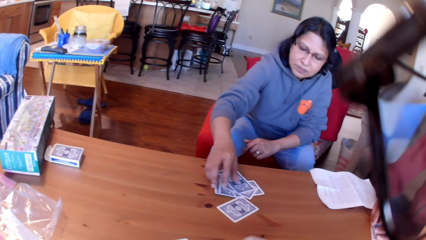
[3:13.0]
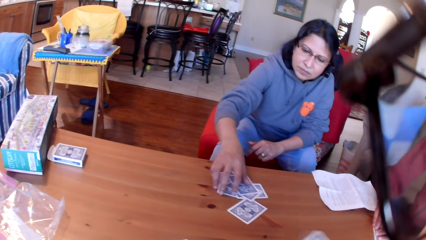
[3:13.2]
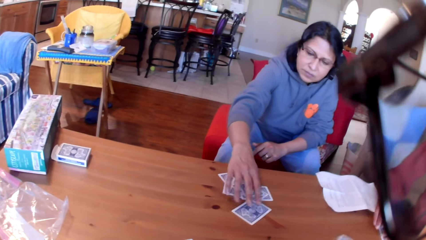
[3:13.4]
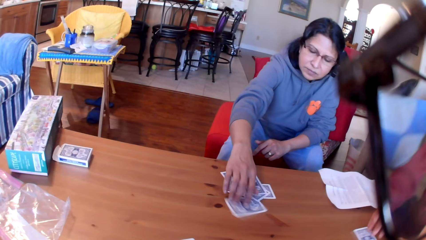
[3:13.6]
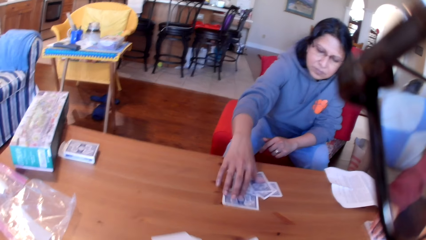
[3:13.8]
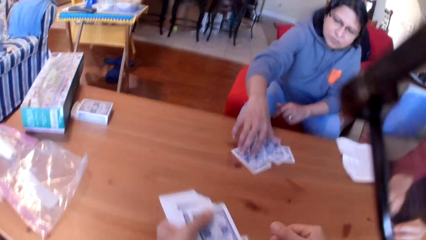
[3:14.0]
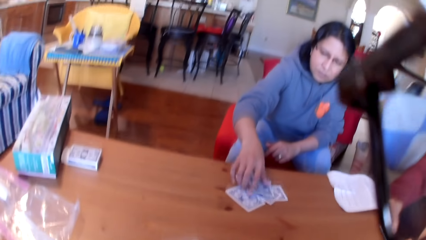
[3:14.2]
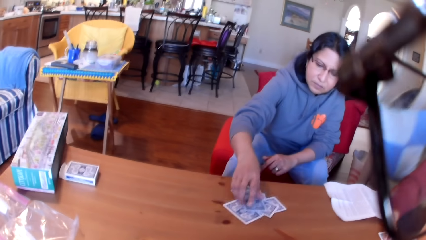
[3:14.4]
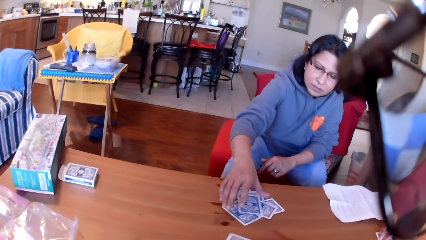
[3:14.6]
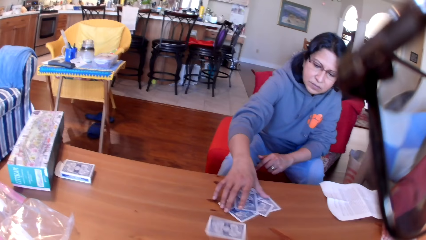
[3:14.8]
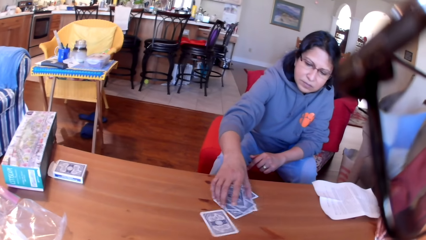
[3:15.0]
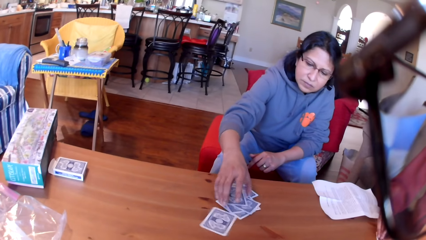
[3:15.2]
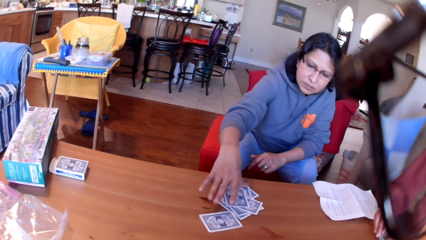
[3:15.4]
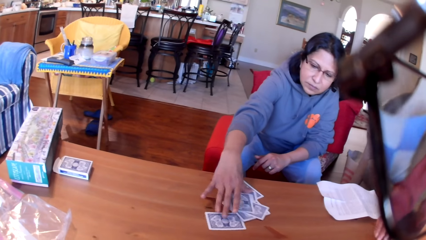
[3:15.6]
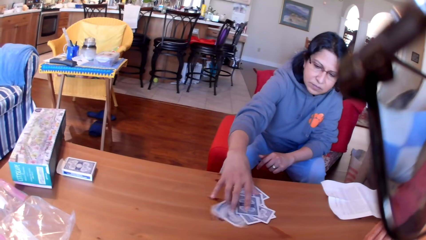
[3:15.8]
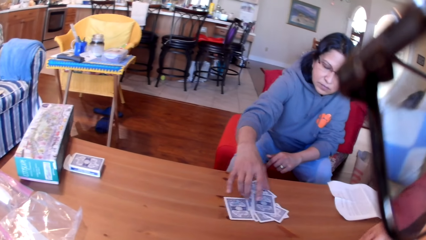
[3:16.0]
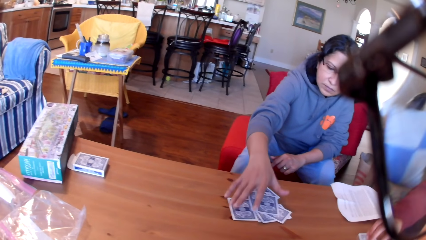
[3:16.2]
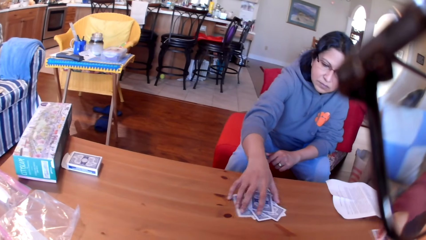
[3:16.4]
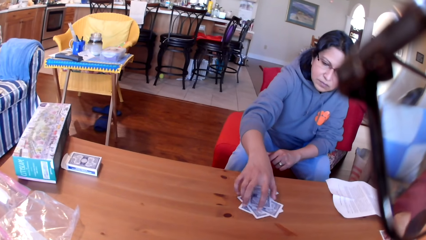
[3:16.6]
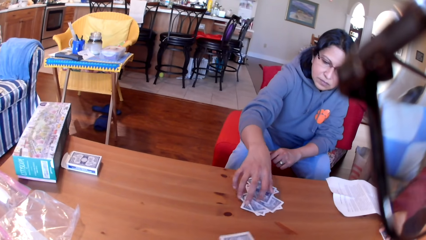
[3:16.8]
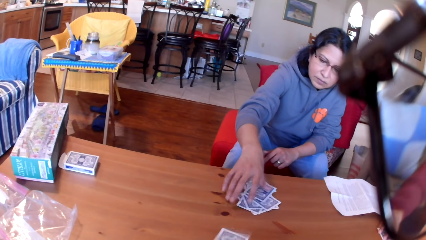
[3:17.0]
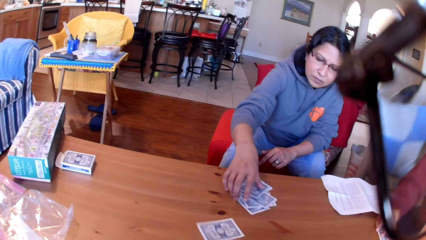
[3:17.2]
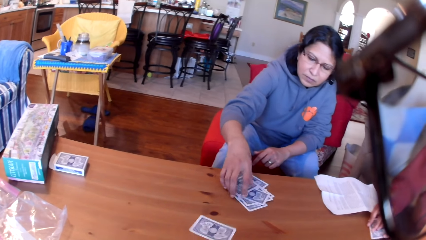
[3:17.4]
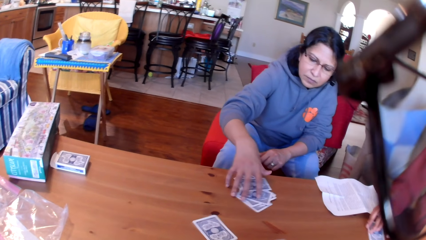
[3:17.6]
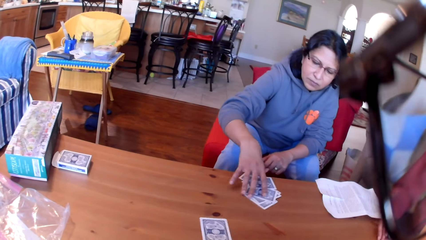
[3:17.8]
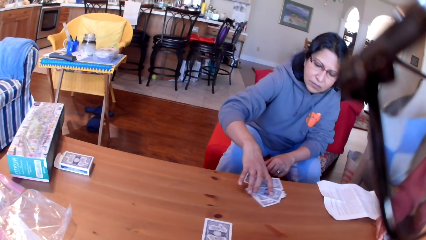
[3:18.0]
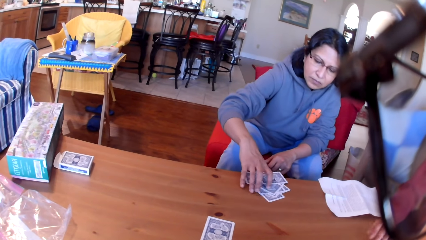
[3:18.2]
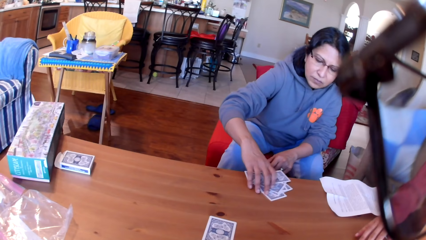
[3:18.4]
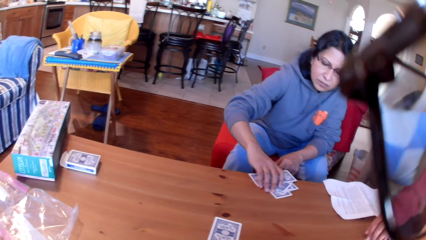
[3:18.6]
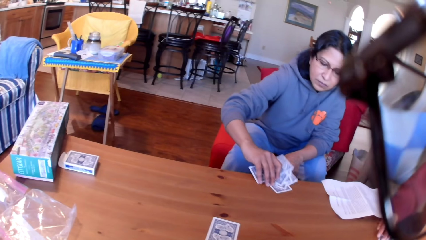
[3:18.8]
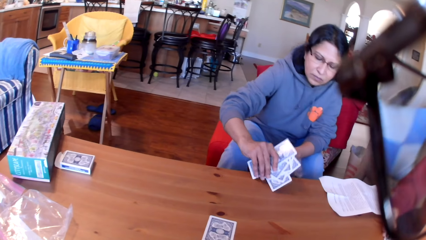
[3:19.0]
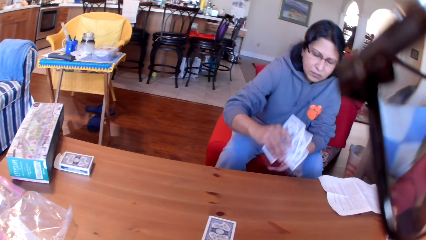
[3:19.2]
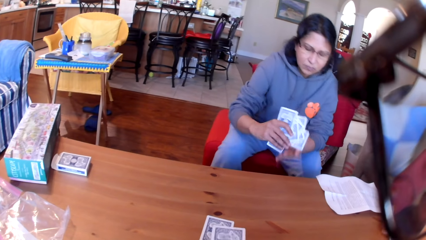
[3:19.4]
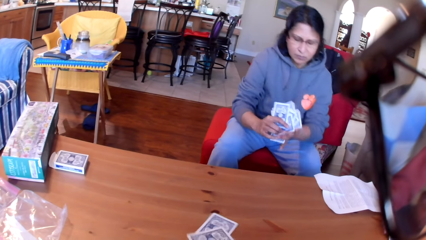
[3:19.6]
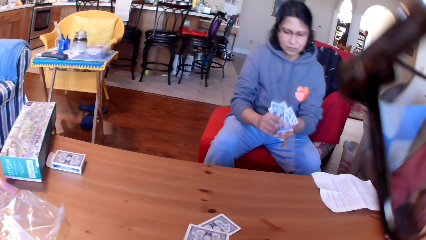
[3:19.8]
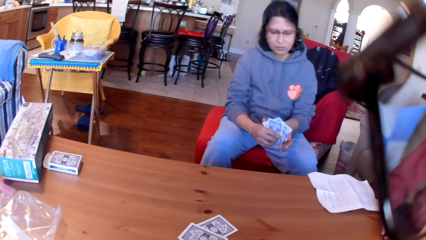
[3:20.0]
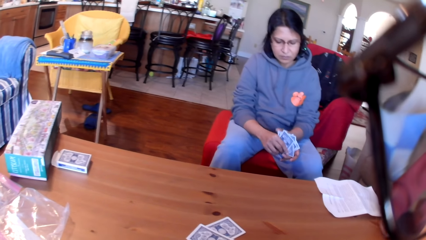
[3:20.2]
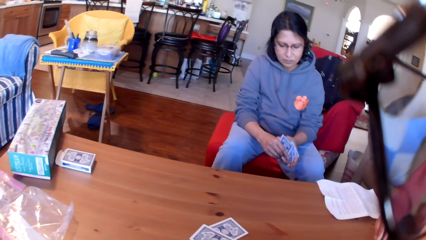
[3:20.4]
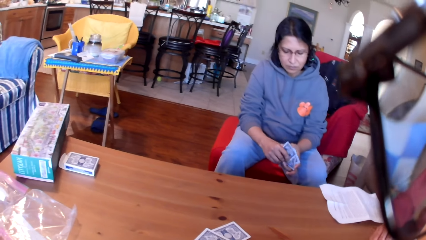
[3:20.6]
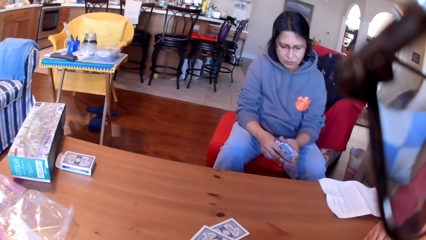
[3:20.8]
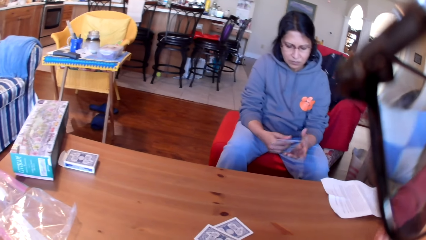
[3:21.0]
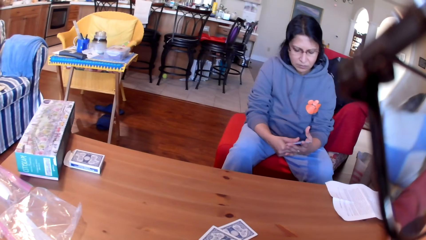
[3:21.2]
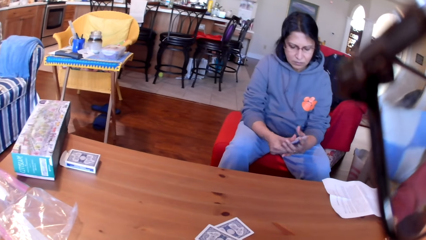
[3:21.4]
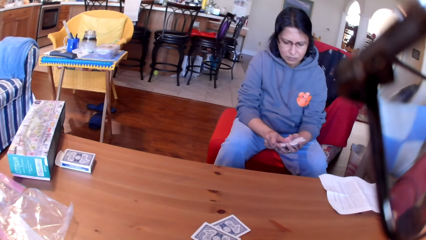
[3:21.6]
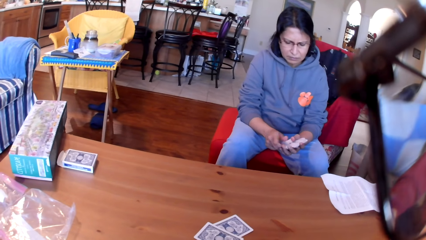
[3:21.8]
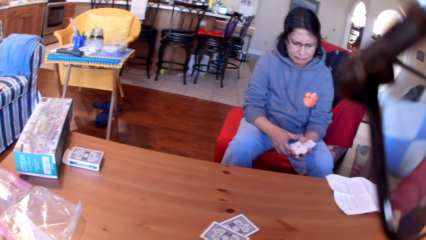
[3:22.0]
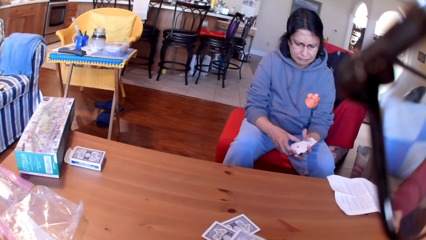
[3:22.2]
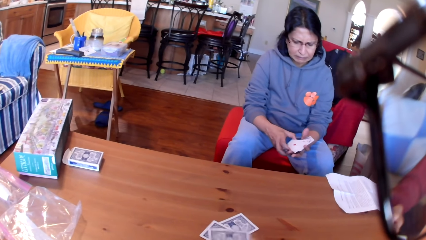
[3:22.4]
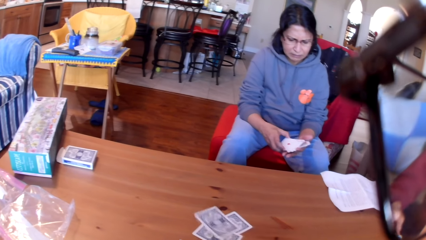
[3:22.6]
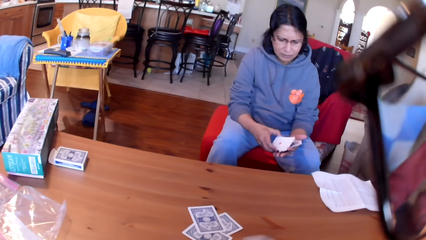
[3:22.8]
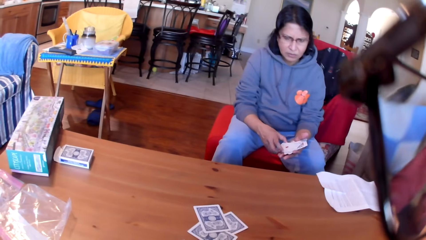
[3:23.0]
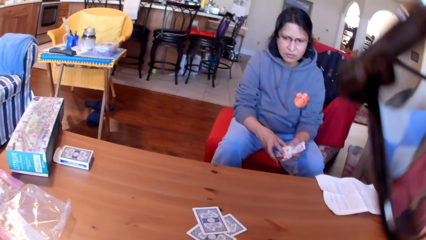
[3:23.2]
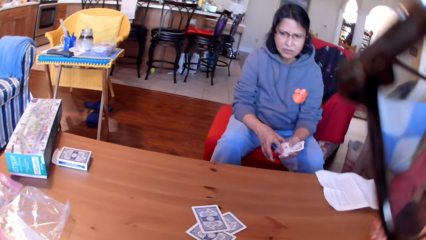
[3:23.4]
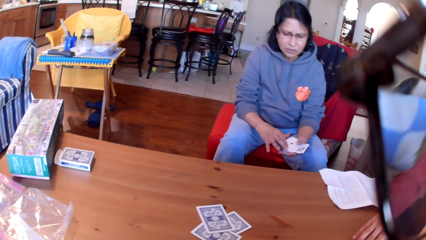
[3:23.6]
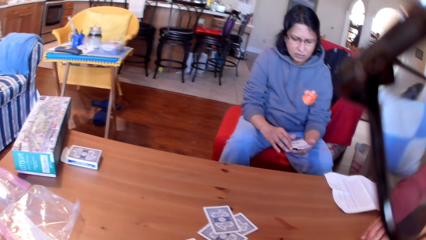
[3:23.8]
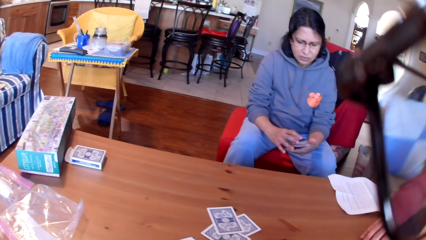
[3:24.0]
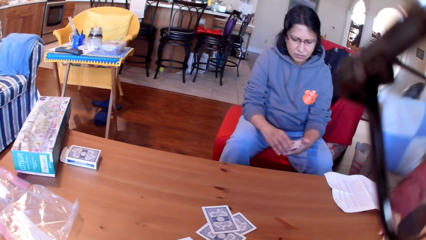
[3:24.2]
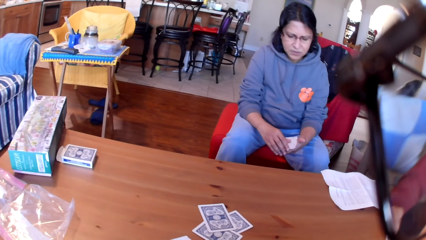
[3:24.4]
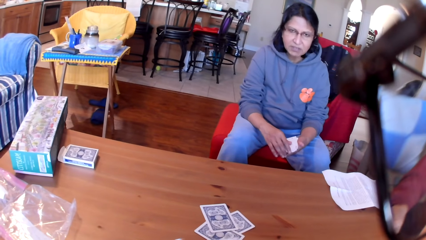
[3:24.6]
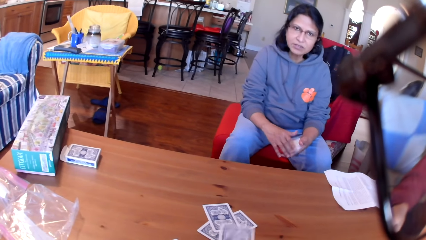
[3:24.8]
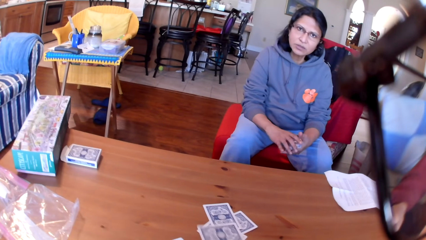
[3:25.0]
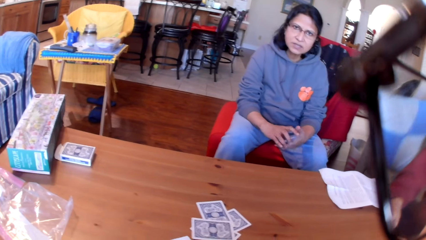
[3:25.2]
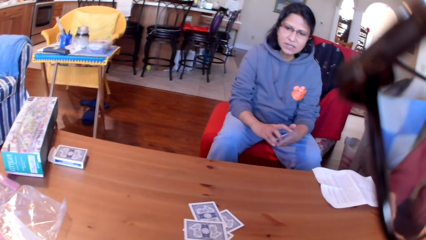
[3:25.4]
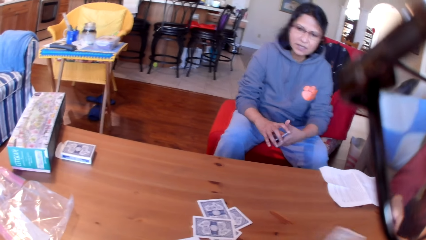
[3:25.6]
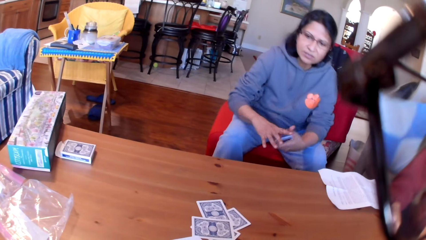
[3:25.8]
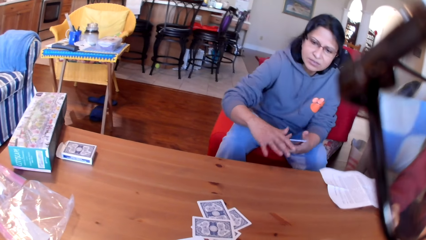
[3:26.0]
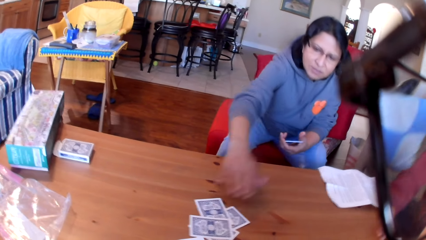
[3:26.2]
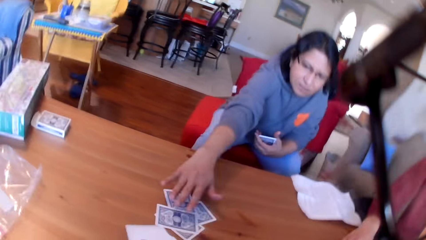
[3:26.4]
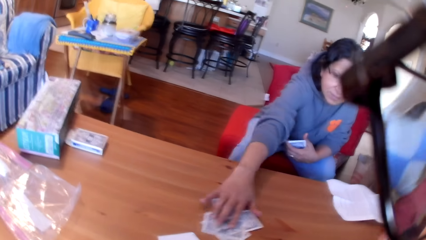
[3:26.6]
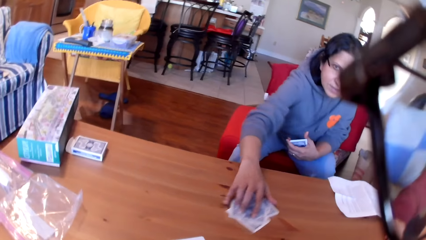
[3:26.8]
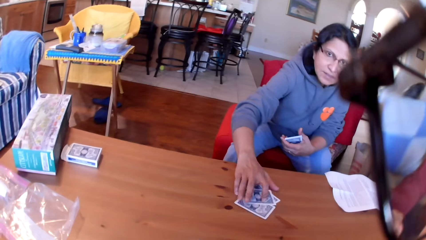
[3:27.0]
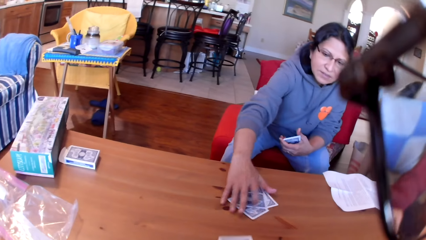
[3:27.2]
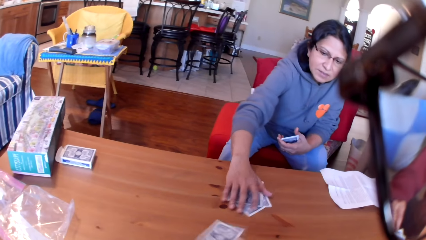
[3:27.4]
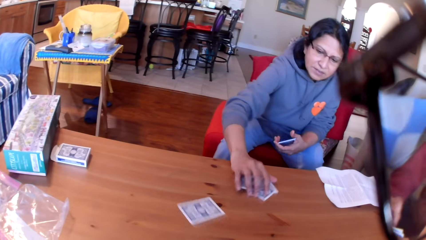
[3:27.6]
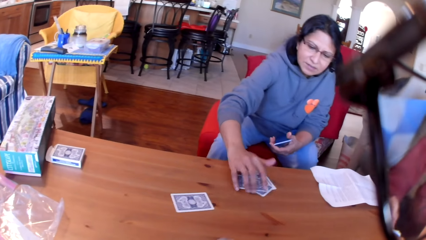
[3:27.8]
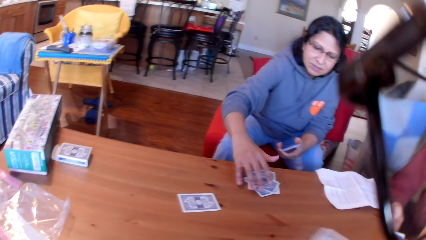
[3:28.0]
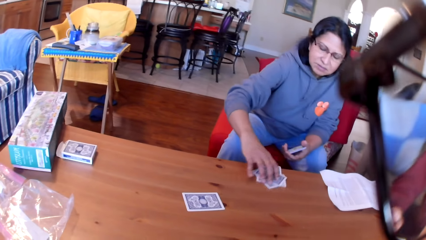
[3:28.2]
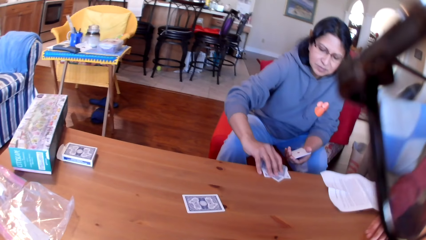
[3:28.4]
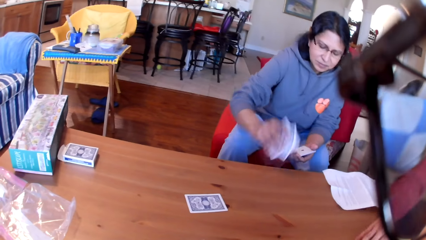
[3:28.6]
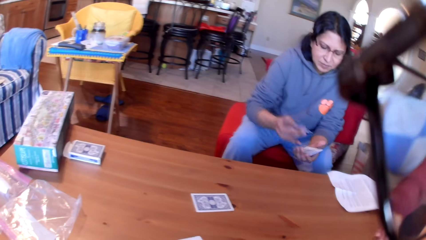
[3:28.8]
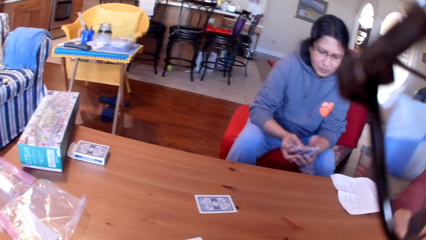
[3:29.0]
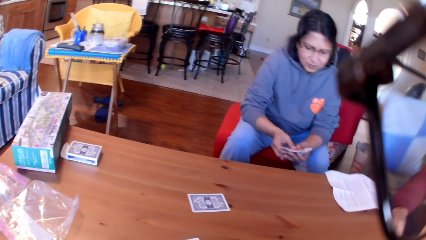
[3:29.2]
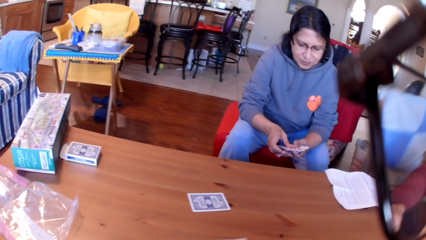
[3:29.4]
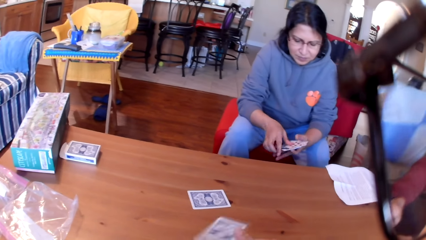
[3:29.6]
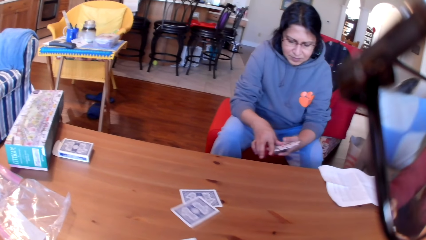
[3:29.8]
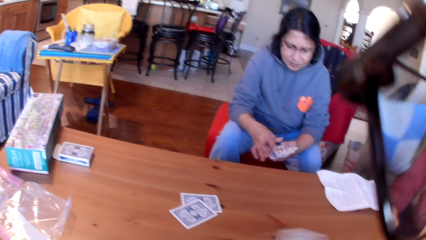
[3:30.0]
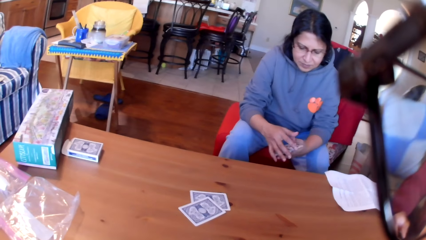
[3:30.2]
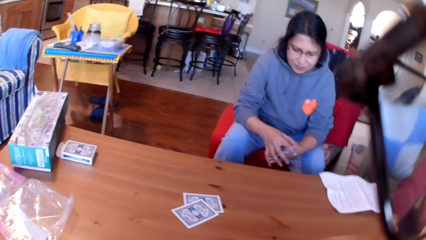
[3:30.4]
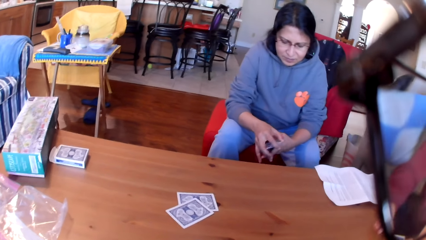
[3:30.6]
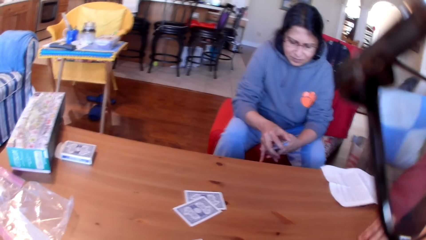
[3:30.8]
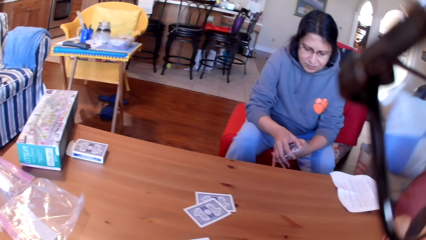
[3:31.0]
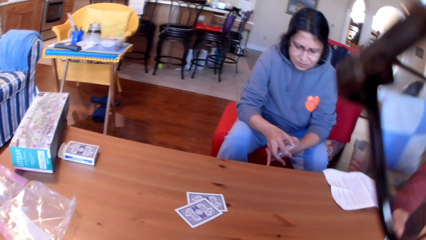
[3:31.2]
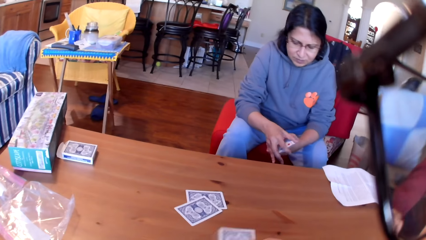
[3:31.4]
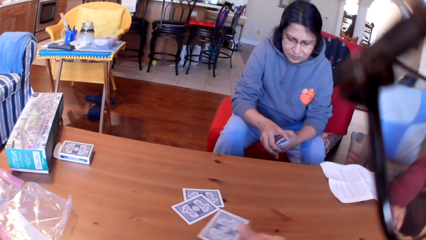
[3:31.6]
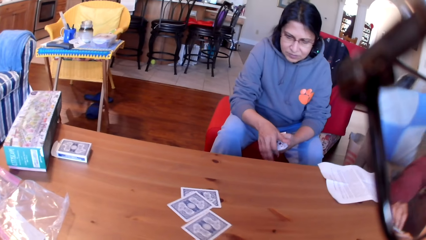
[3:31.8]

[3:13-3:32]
The camera wearer puts the cards on the table one by one. A person picks up the cards from the table. A woman moves the cards on the table. The camera wearer puts the cards on the table one by one. The woman picks the cards from the table. The camera wearer puts the cards on the table one by one. They throw a card on the table. The woman moves the cards on the table. The woman picks the cards from the table. The camera wearer throws a card on the table. They put the cards on the table one by one.
